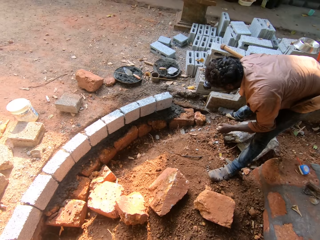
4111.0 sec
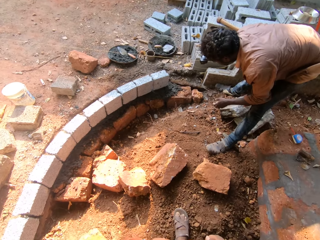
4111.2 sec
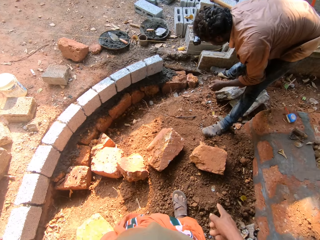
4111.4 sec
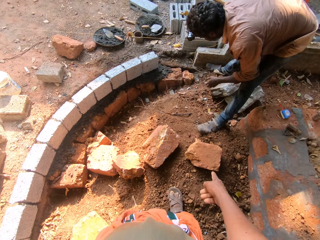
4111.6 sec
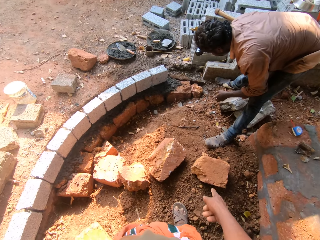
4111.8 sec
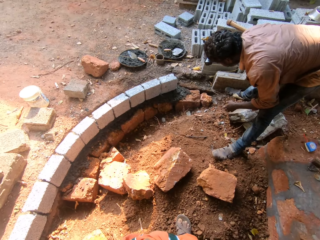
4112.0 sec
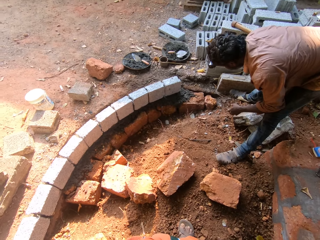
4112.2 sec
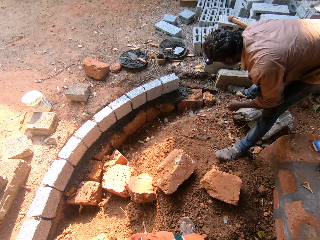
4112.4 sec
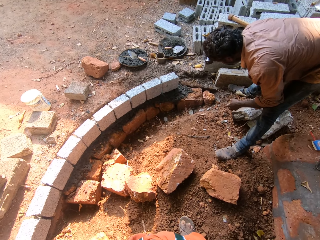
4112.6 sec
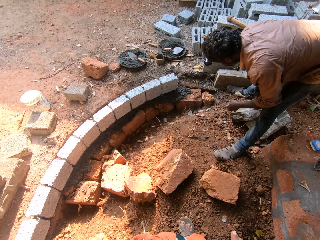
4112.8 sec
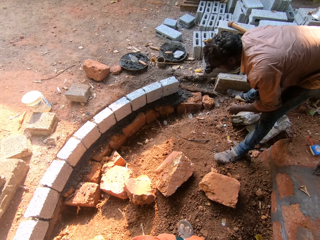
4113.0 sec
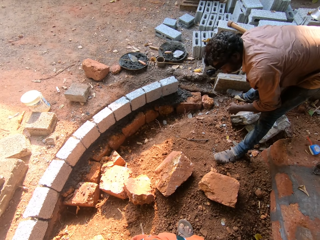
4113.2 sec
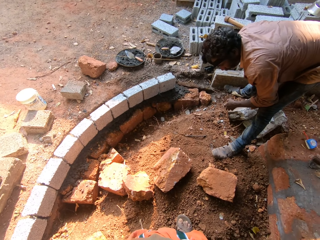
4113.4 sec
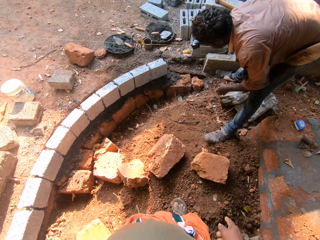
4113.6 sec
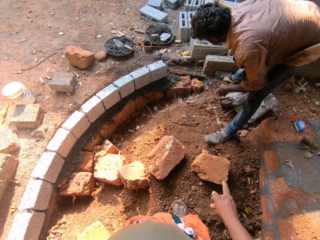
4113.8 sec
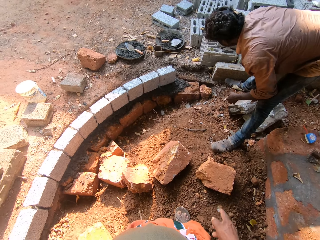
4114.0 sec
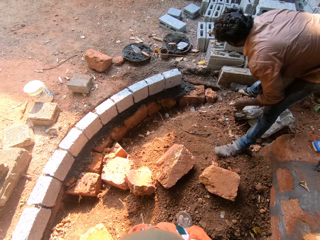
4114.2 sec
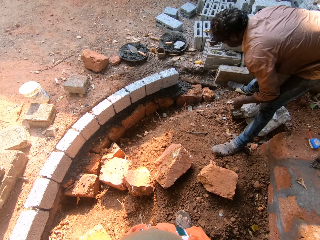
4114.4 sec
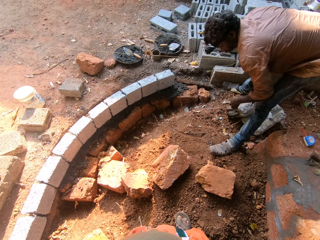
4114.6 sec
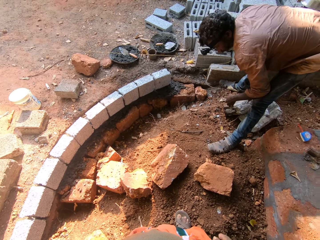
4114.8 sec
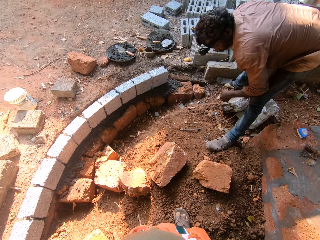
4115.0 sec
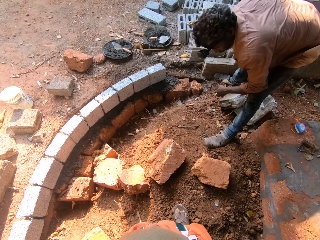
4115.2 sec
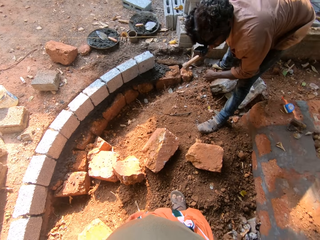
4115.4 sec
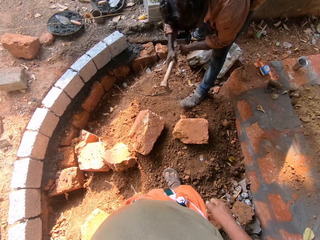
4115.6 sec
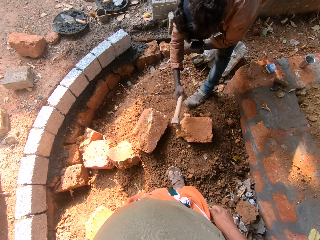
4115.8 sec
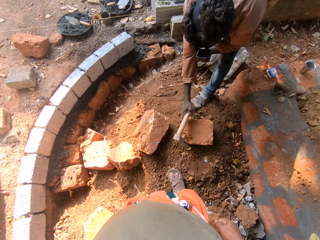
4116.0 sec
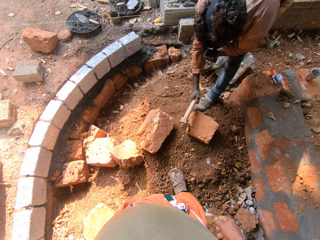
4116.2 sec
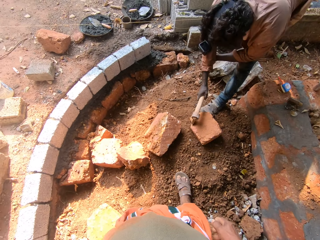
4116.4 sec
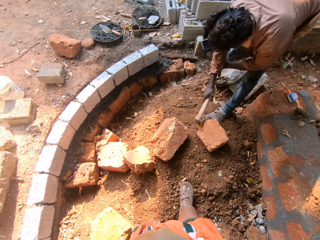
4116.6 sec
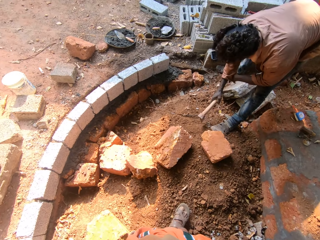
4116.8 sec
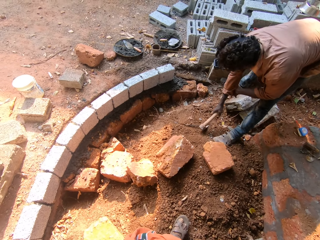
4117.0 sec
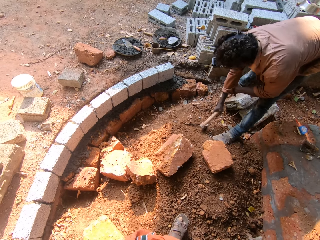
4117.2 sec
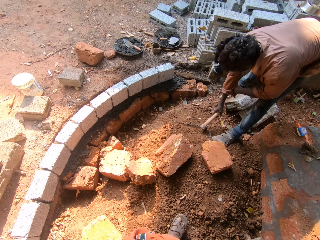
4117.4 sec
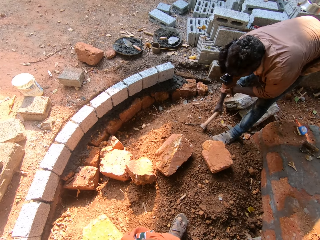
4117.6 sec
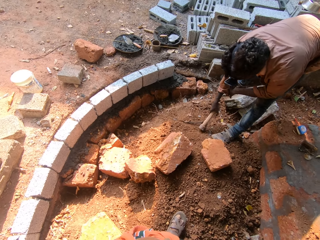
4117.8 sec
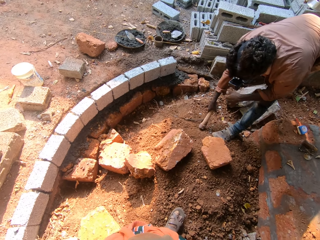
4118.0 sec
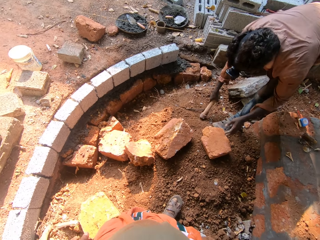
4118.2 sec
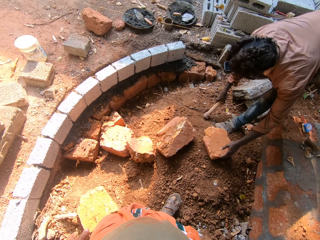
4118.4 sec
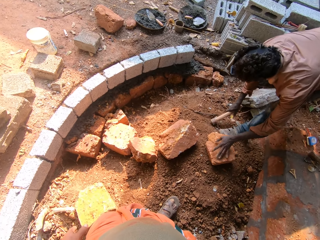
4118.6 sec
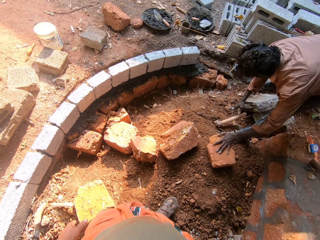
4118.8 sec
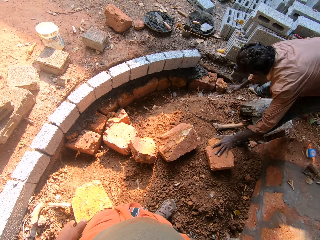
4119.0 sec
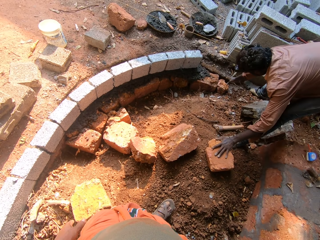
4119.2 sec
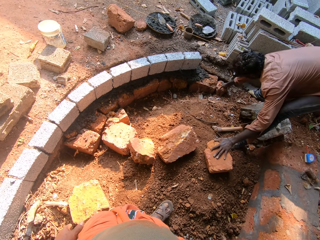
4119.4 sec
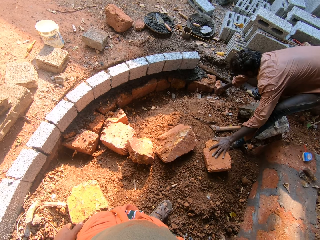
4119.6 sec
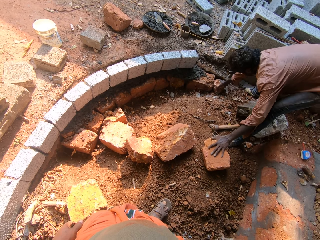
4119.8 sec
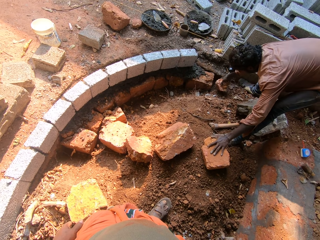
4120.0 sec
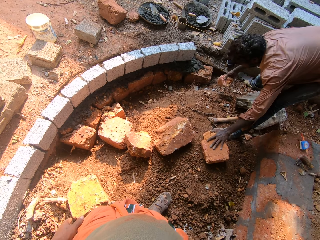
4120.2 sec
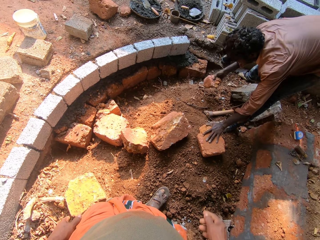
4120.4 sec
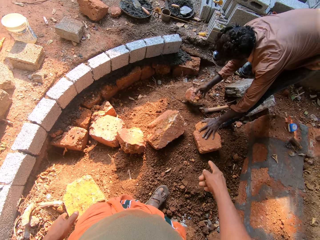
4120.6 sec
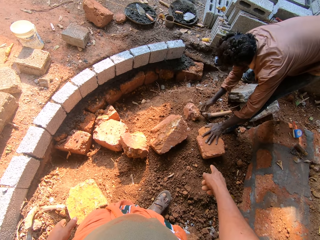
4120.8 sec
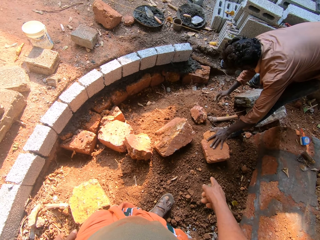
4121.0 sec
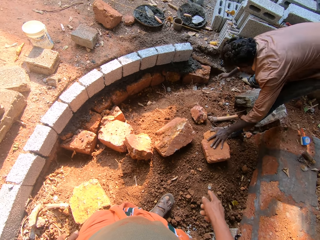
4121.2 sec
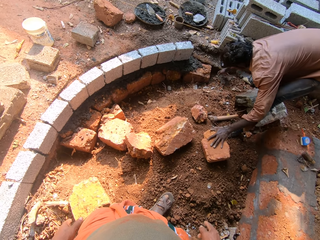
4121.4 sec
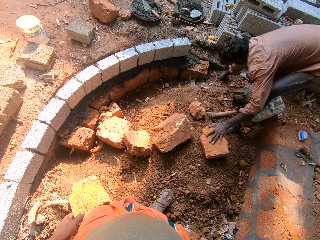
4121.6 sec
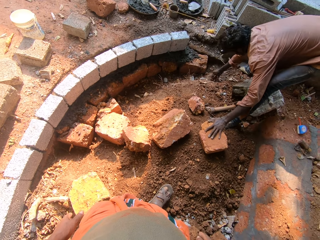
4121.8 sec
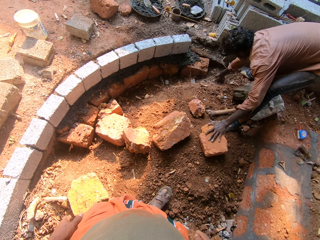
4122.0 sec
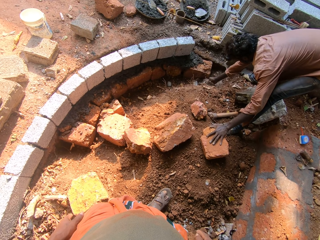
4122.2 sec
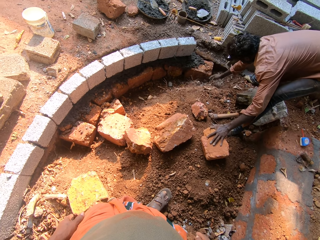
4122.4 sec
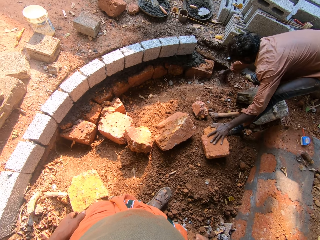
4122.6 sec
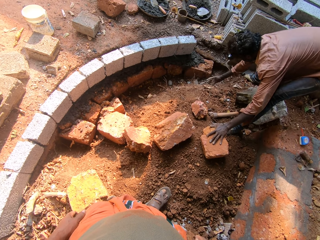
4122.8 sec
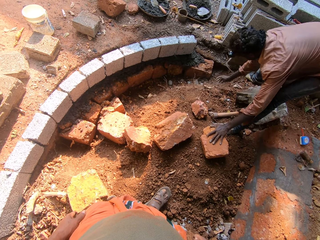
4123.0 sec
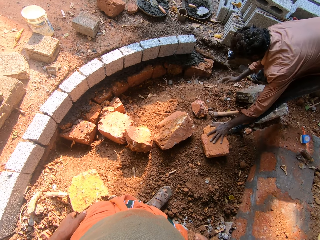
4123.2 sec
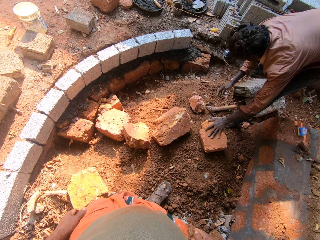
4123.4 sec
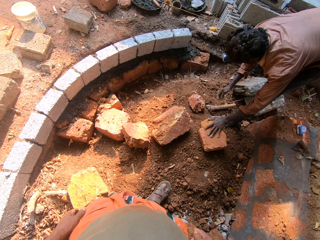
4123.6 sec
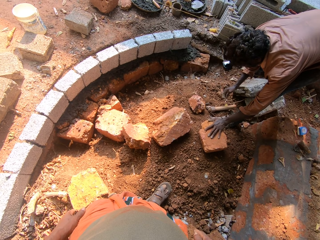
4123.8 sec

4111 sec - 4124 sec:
The camera wearer points at the stone. They talk to a man. They point at the stone. The man holds an axe in his right hand. The man hits the axe on the concrete on the ground with his right hand. The man drops the axe on the ground with his right hand. The man touches the stone on the ground with his left hand. The man picks up the concrete from the ground with his right hand. The camera wearer points at the stone. The man drops the concrete on the ground with his right hand. The man removes debris from the concrete foundation with his right hand.

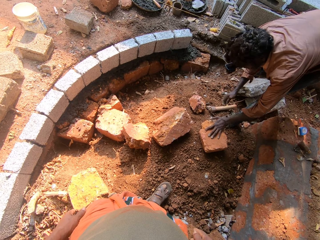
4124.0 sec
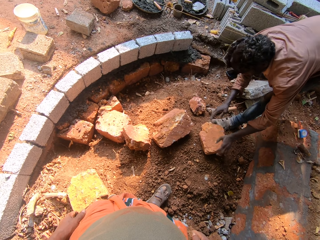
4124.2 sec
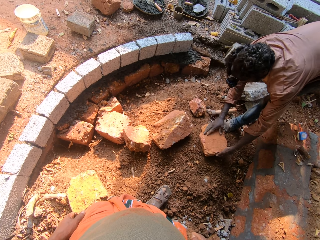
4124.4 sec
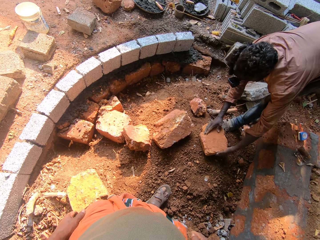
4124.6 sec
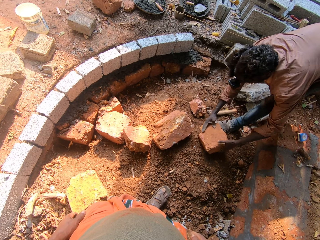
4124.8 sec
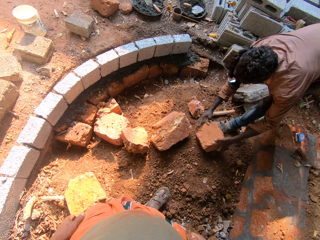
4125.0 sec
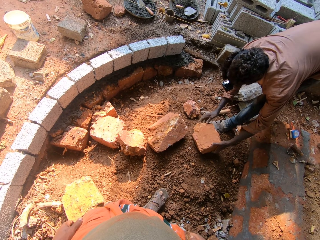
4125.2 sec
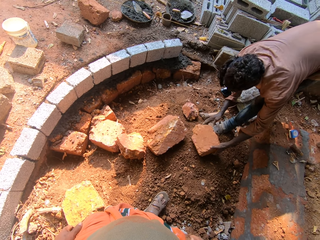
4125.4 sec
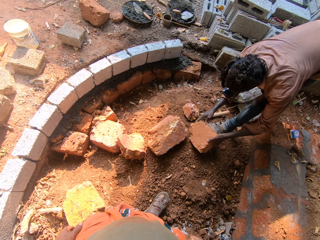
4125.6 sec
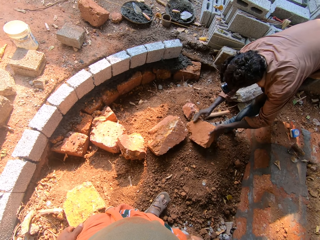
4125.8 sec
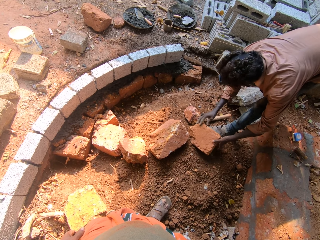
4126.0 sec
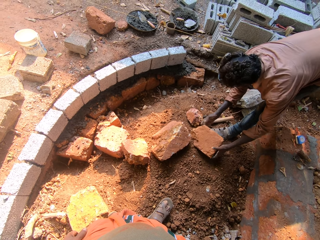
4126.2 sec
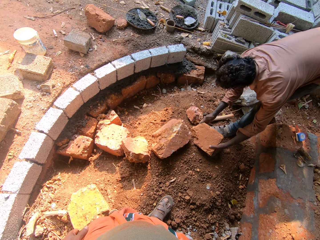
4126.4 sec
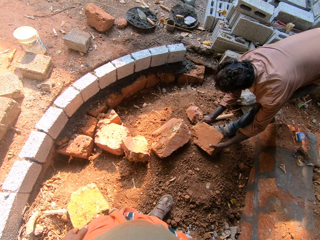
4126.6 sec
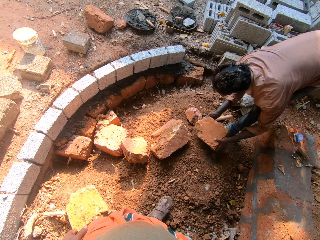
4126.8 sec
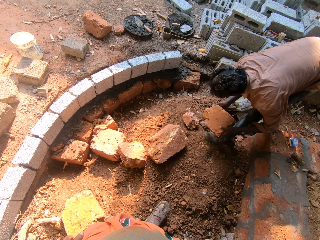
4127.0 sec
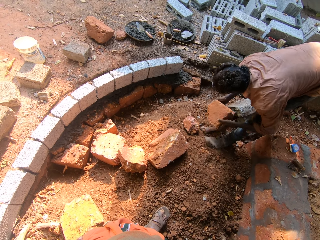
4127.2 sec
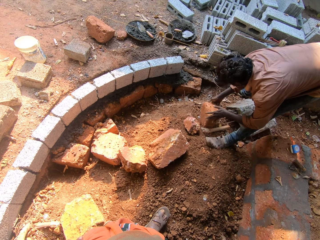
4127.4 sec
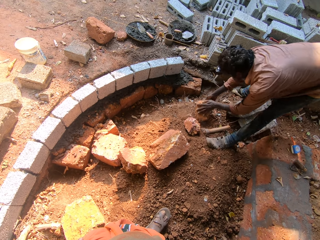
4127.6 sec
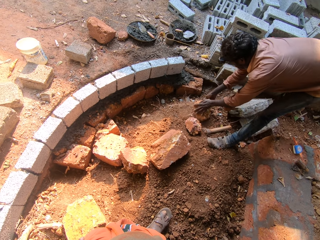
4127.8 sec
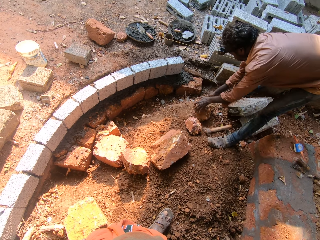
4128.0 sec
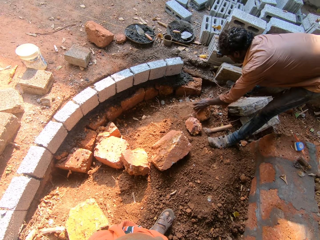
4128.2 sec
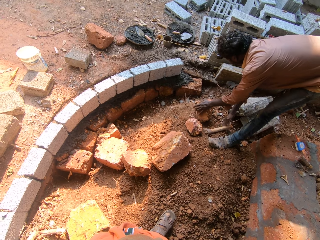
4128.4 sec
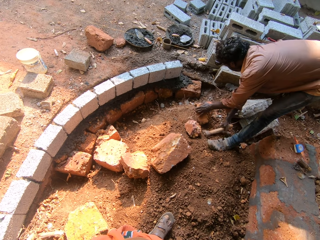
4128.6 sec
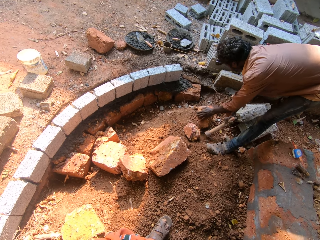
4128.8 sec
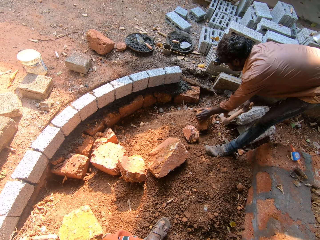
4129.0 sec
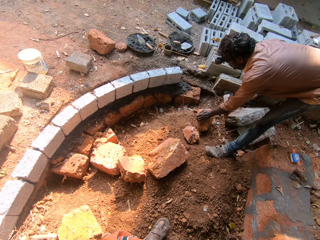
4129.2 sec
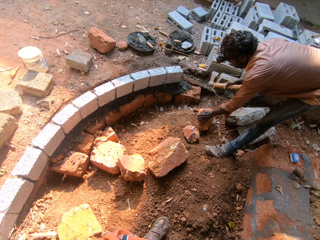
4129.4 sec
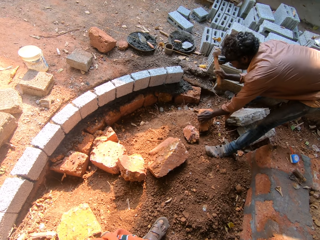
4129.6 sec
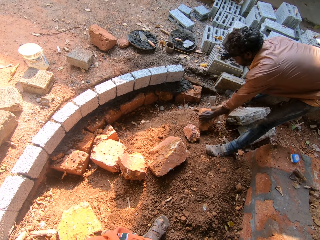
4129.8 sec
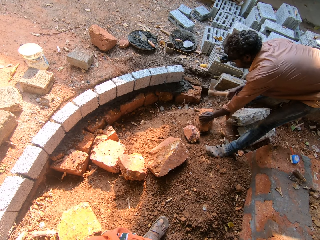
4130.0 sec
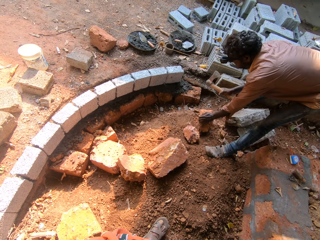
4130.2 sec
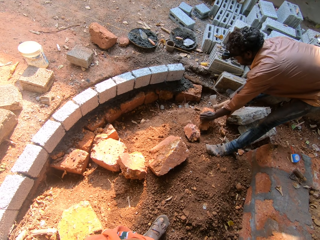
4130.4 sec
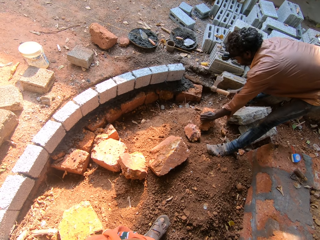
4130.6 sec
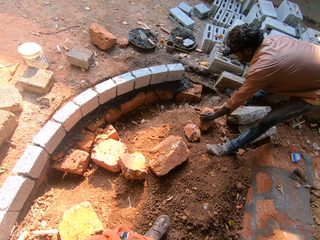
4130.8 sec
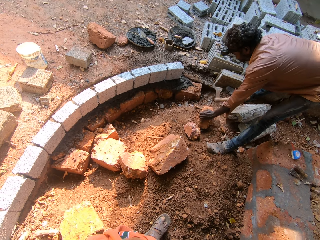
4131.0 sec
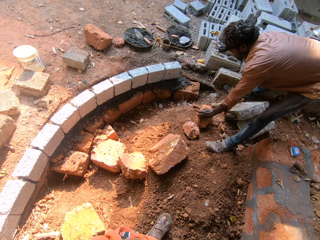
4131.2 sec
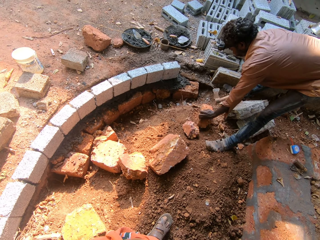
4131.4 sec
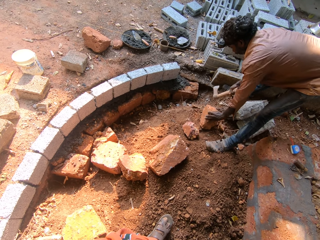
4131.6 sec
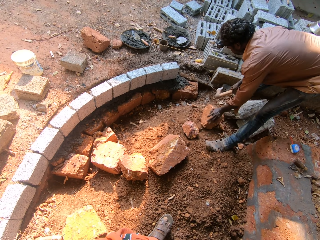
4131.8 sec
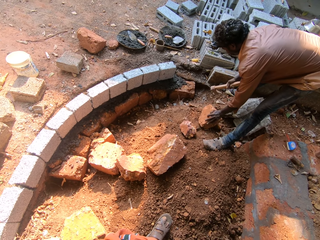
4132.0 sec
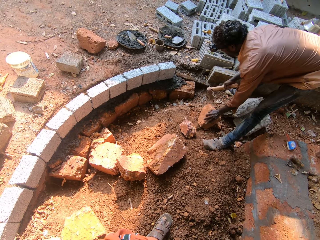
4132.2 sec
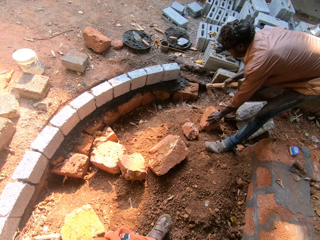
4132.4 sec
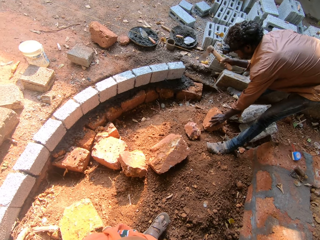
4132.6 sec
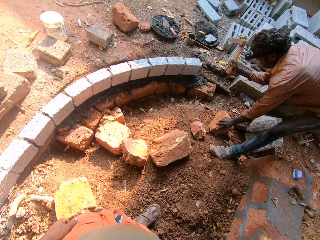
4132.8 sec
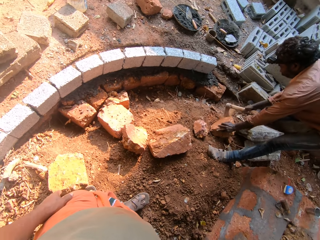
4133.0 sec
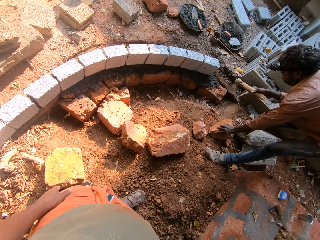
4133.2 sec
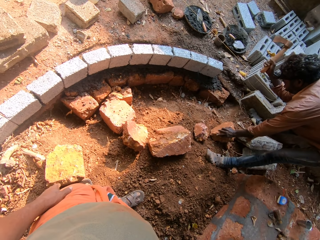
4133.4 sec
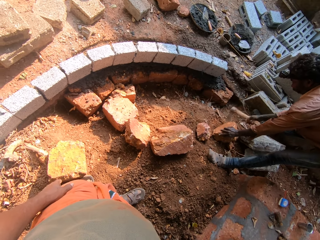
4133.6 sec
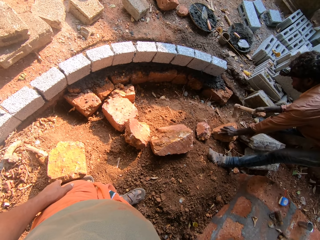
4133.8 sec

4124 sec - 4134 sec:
The man carries the concrete from the ground with both hands. The man drops the concrete on the ground with his right hand. The man holds the concrete on the ground with his left hand. The man picks up the axe from the ground with his right hand. The man hits the axe on the concrete on the ground with his right hand.
